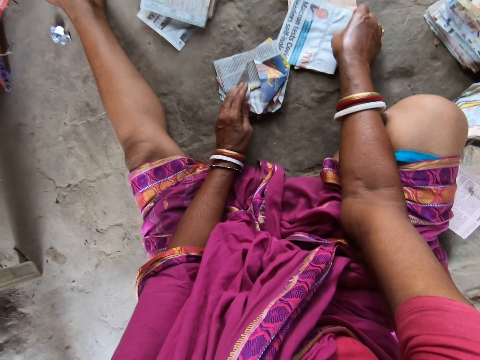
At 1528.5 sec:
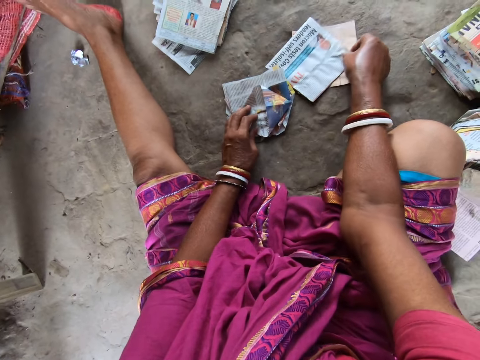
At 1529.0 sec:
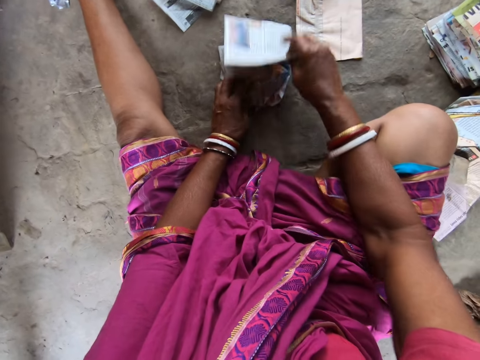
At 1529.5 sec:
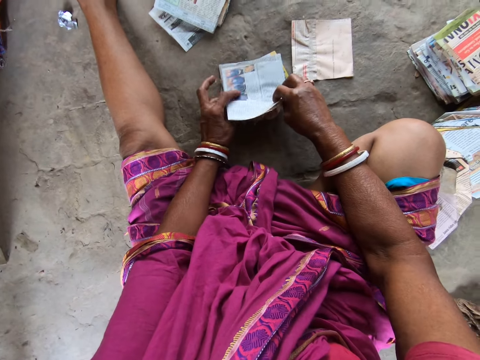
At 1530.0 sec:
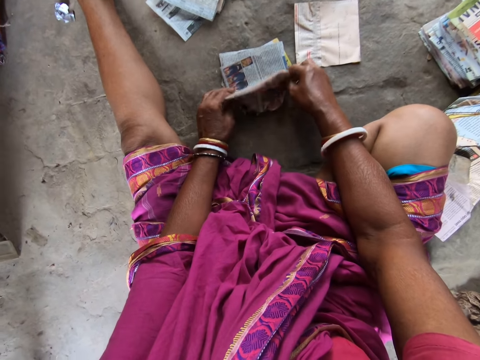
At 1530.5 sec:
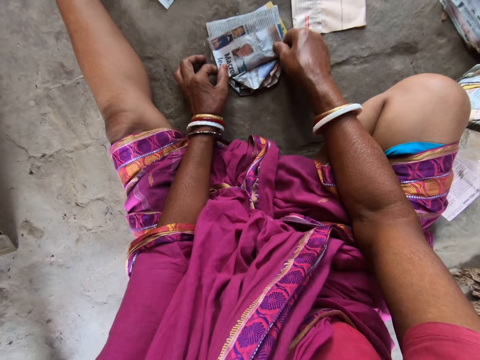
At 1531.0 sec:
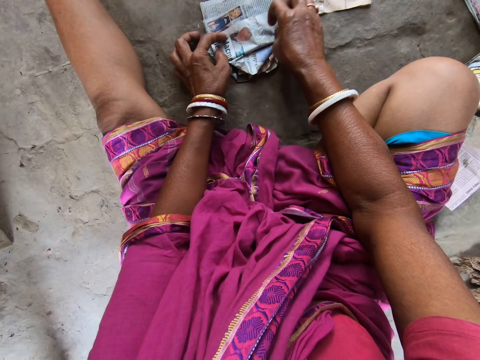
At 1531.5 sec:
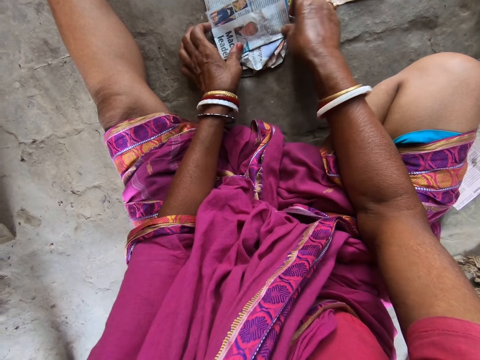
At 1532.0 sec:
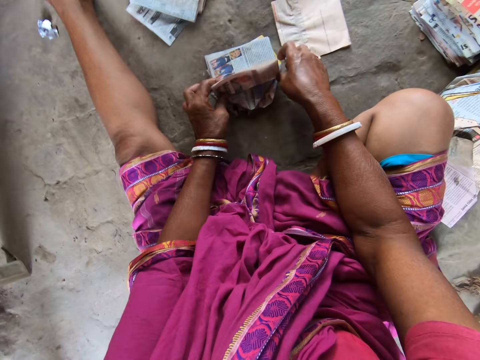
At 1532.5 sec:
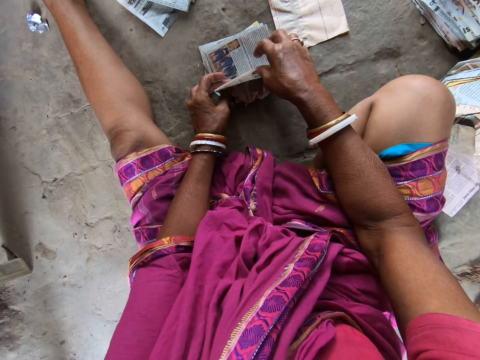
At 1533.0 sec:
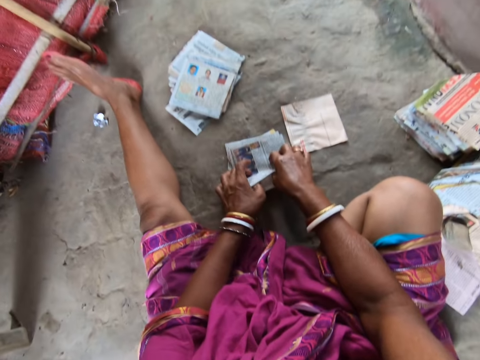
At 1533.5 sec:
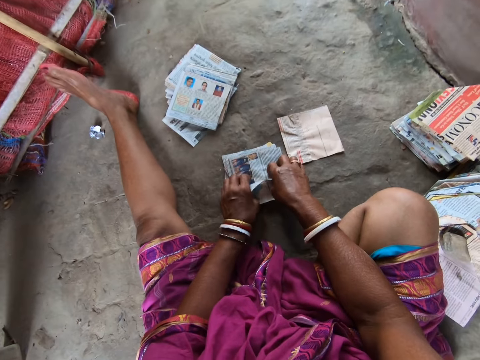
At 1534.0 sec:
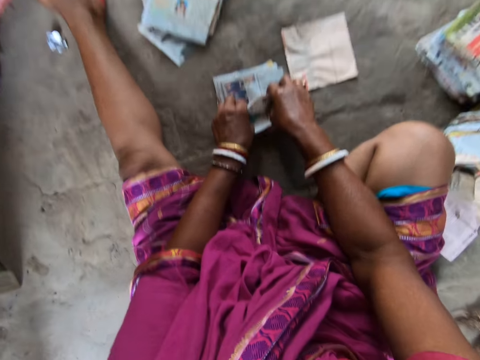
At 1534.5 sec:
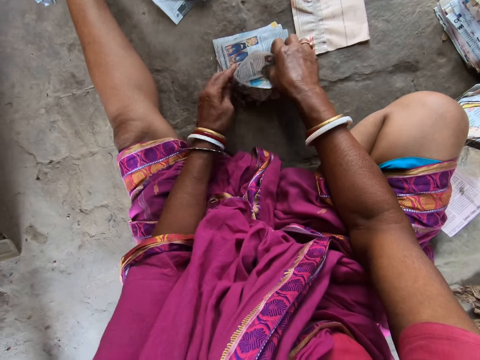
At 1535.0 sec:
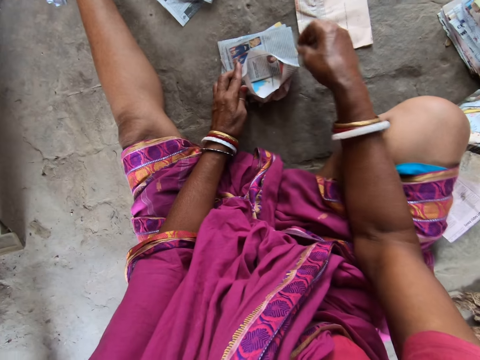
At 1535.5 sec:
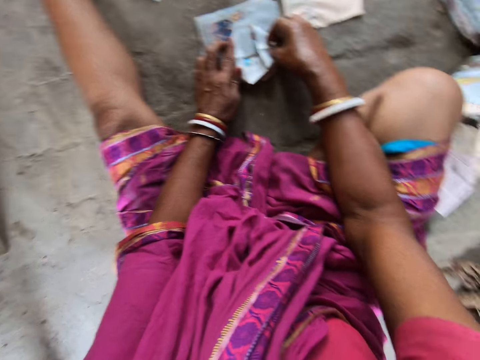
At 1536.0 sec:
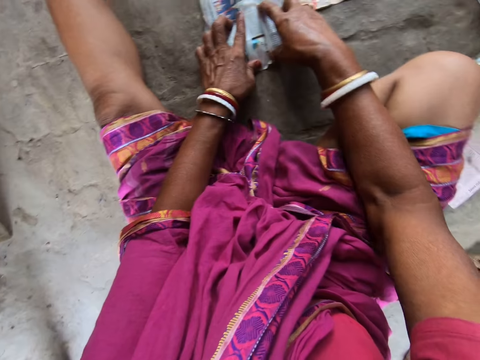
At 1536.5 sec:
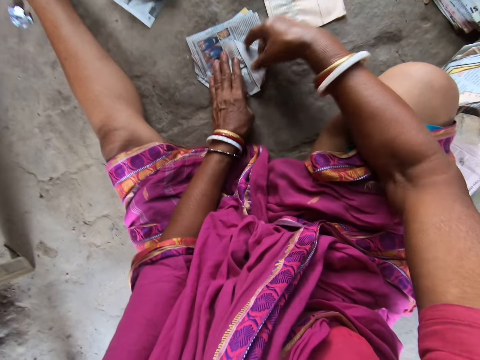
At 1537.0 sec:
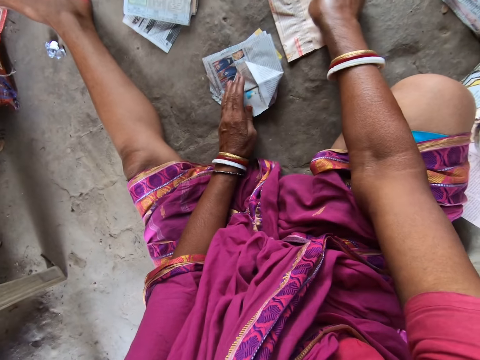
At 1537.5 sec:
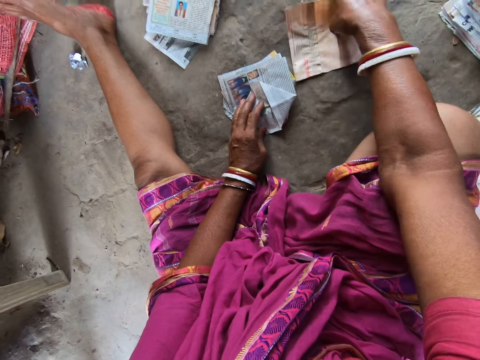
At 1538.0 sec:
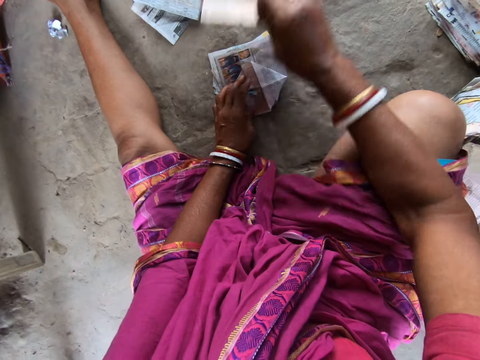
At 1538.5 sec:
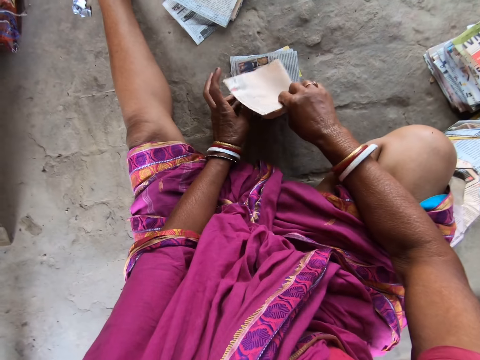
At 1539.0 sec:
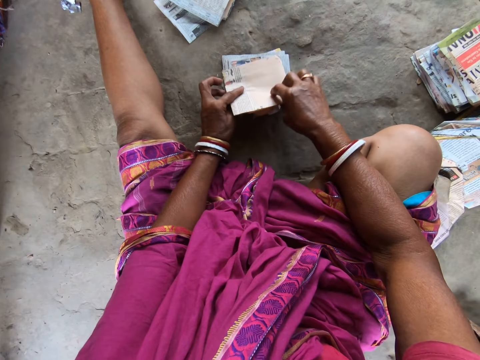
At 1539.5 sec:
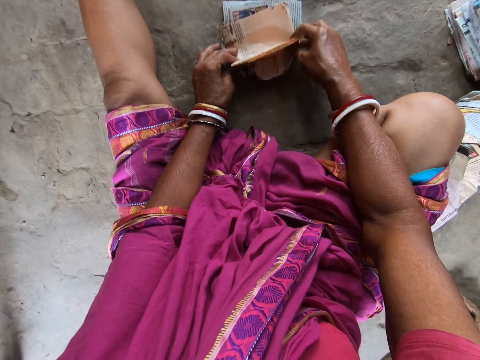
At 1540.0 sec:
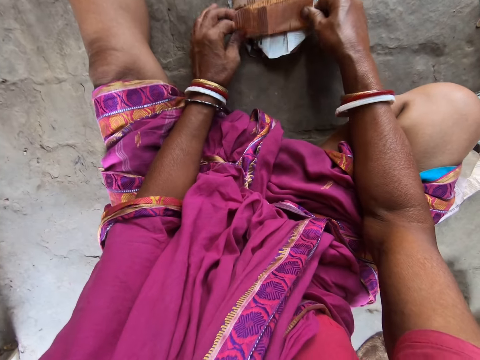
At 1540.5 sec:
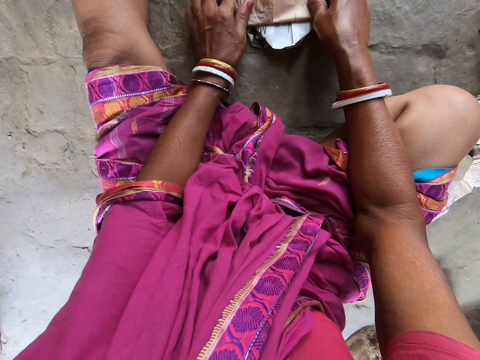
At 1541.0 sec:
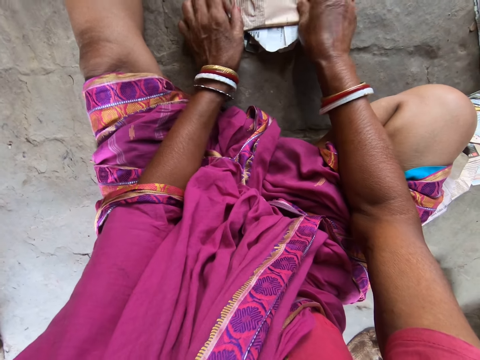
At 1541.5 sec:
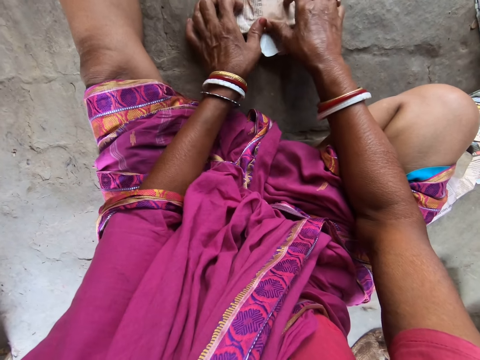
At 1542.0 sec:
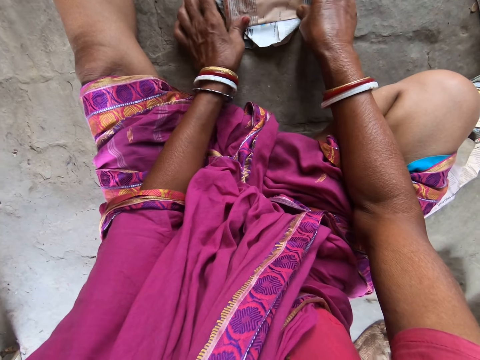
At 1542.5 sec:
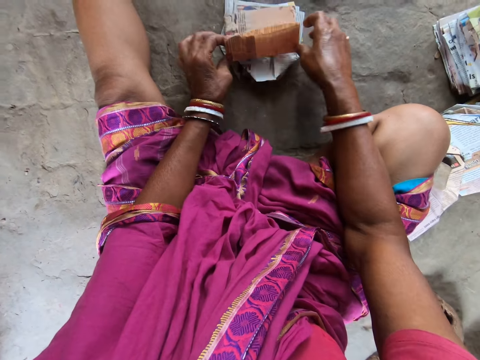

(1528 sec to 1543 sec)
The camera wearer touches a piece of paper on a piece of paper on the floor with her right hand. She picks up the piece of paper from the piece of paper on the floor with her right hand. She puts the piece of paper in her right hand on the pieces of paper on the floor. She folds the piece of paper on the pieces of paper on the floor with both hands. She picks up a piece of paper from the floor with her right hand. She puts the piece of paper in her right hand on the pieces of paper on the floor. She folds the piece of paper on the pieces of paper on the floor with both hands.

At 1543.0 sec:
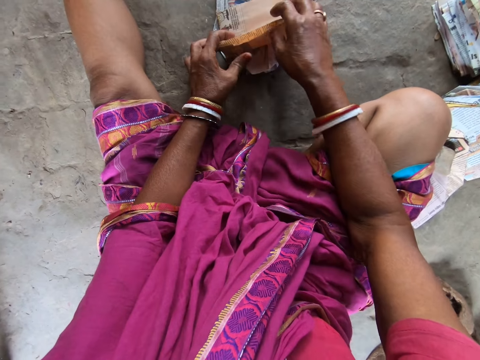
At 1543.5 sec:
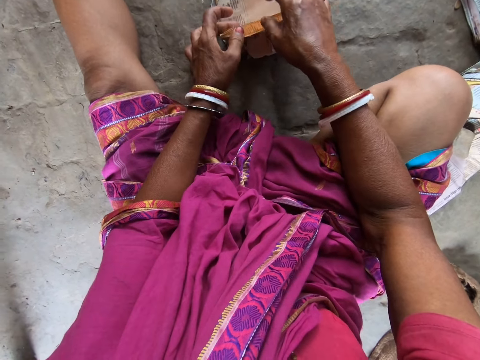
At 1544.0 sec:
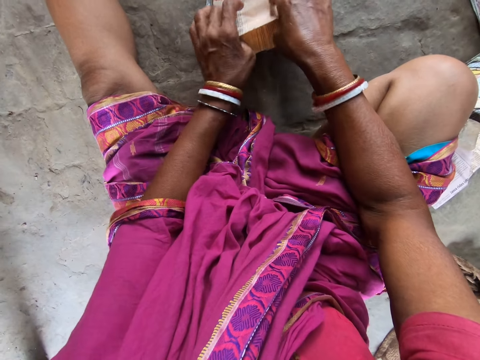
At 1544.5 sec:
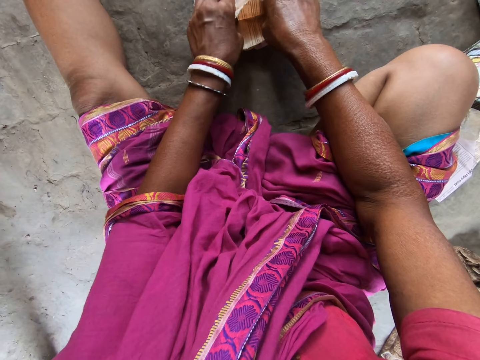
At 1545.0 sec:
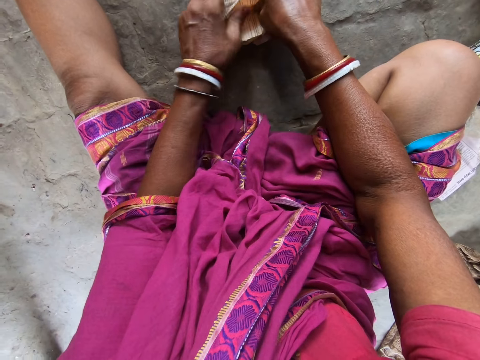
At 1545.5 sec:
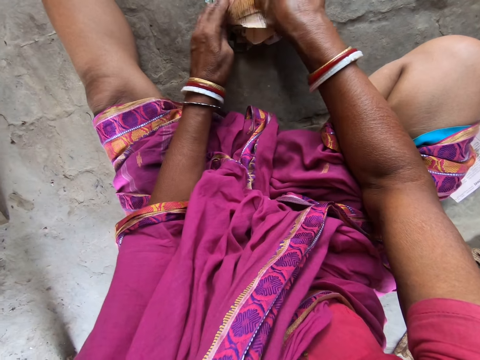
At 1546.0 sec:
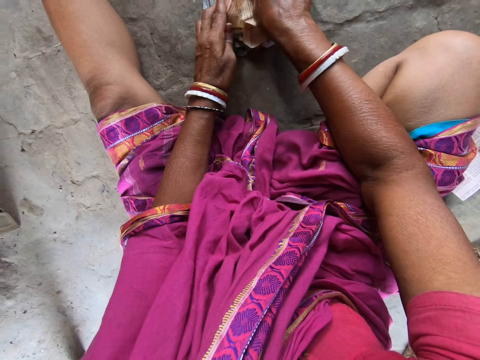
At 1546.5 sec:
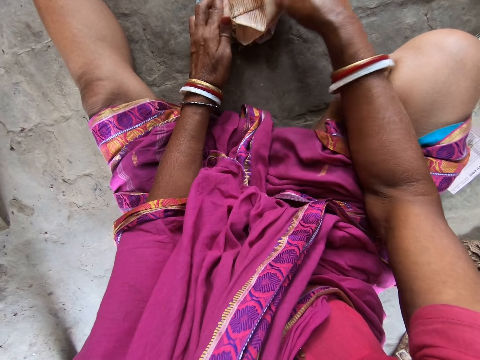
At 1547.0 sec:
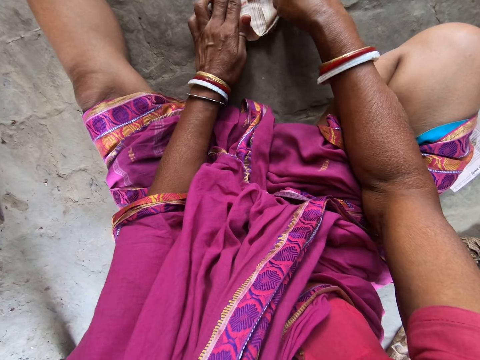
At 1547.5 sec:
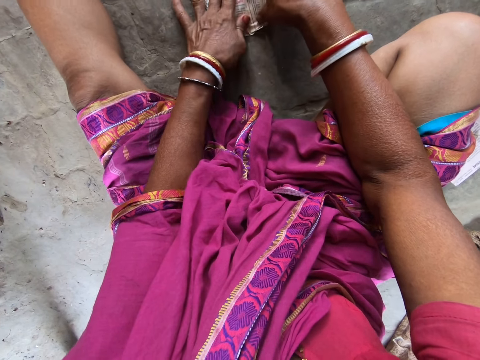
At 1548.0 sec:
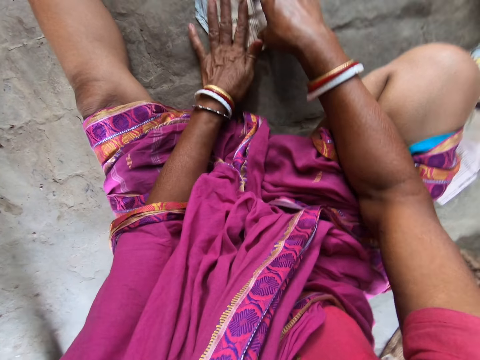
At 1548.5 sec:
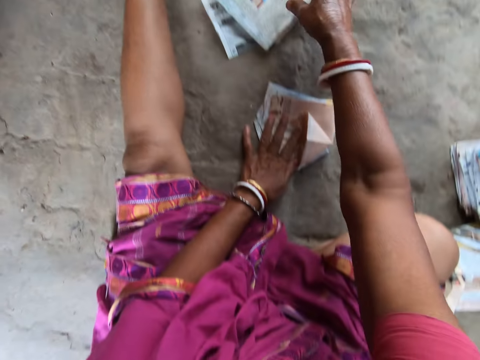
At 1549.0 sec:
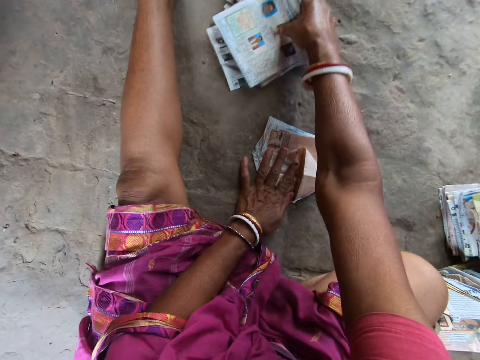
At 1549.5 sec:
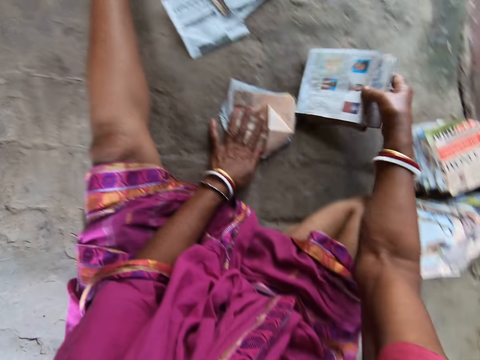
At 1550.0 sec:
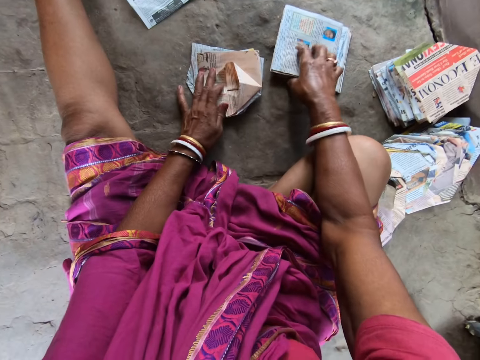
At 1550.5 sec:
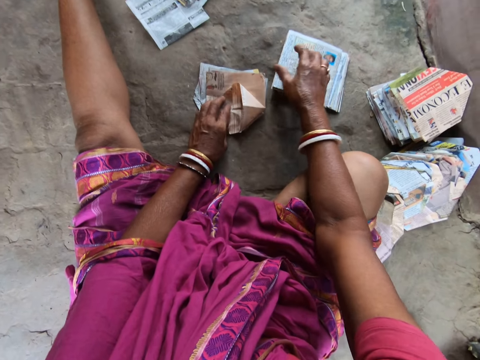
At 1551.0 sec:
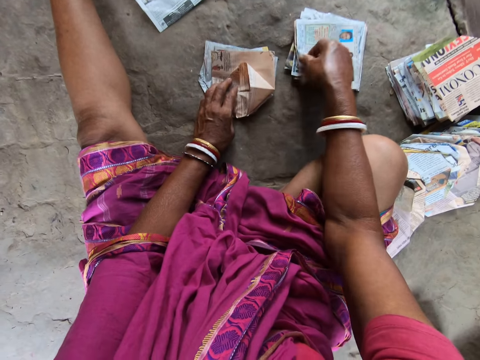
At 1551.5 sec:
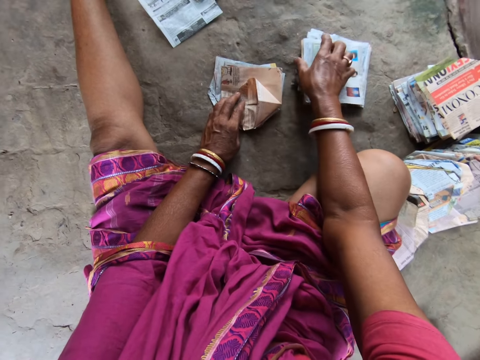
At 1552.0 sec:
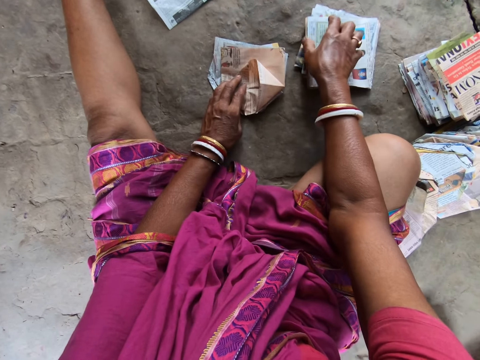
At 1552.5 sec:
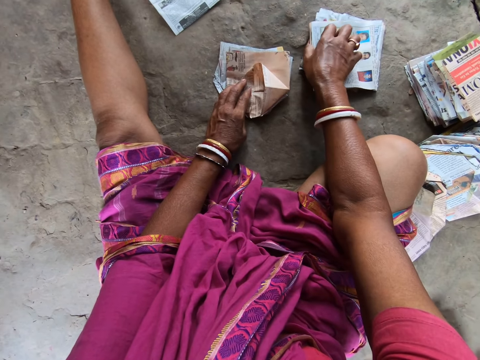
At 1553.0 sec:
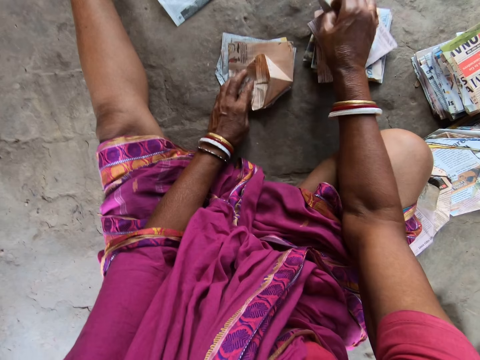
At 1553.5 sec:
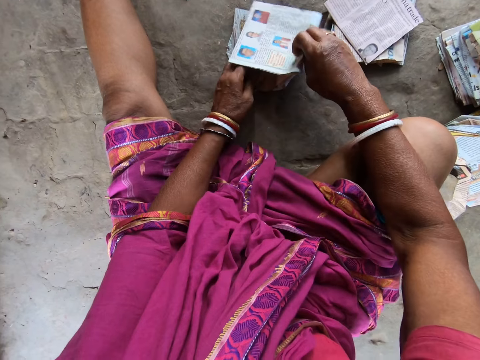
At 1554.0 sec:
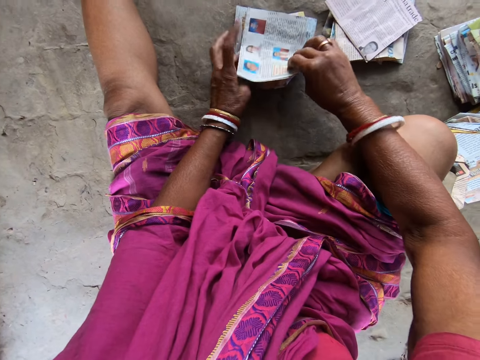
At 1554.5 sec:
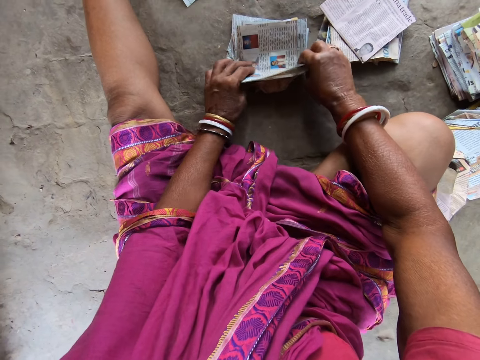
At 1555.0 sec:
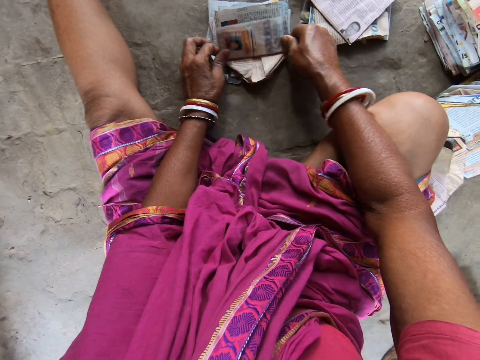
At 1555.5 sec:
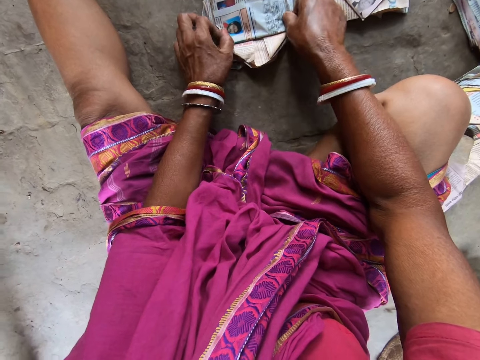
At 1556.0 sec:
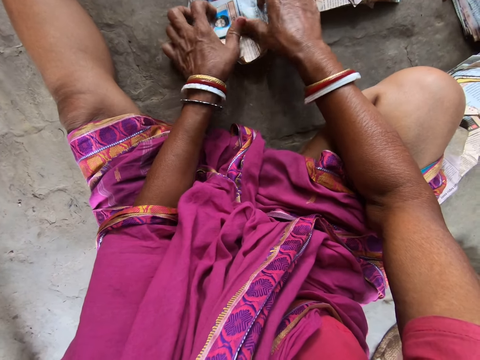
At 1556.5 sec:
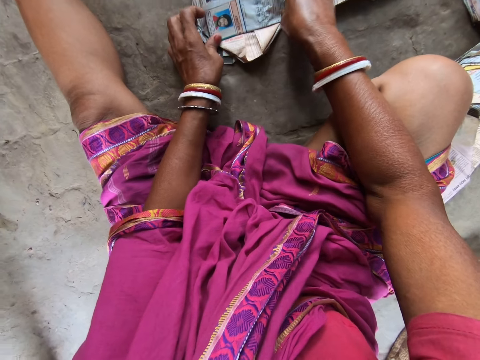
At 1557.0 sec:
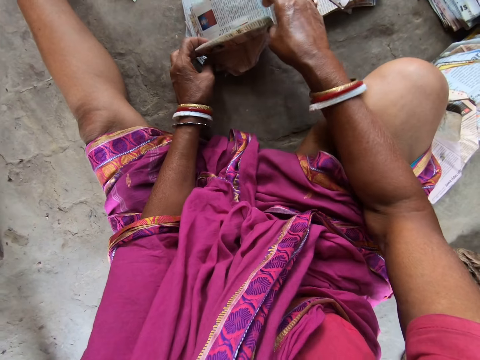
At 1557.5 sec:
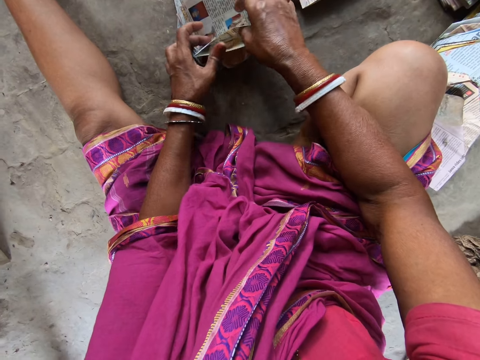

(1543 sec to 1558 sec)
The camera wearer picks up a pile of papers from the floor with her right hand. She drops the pile of papers in her right hand on the floor. She touches a piece of paper on the pile of papers on the floor with her right hand. She moves the piece of paper on the pile of papers on the floor with her right hand. She picks up the piece of paper from the pile of papers on the floor with her right hand. She puts the piece of paper in her right hand on the pieces of paper on the floor. She folds the piece of paper on the pieces of paper on the floor with both hands.
